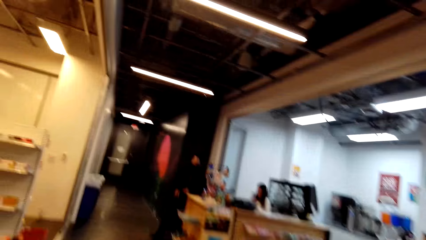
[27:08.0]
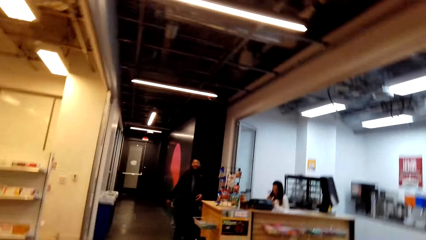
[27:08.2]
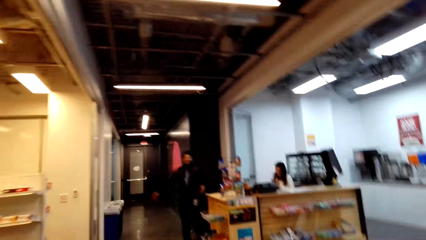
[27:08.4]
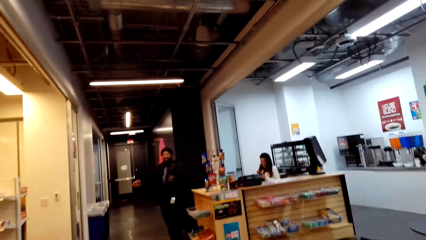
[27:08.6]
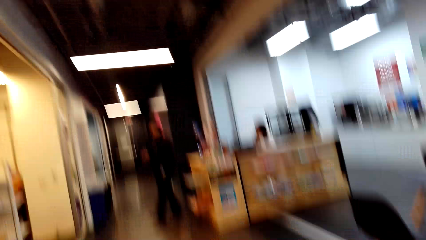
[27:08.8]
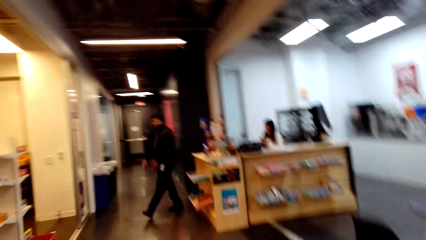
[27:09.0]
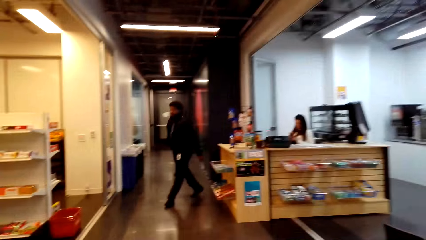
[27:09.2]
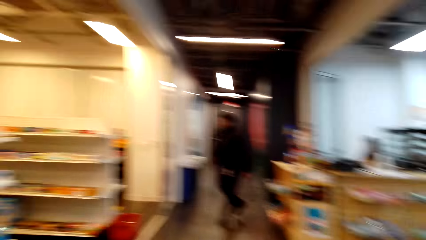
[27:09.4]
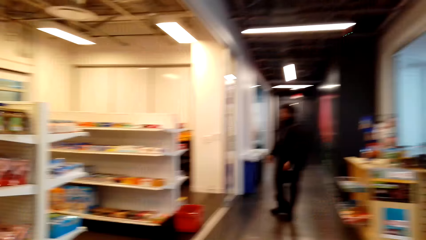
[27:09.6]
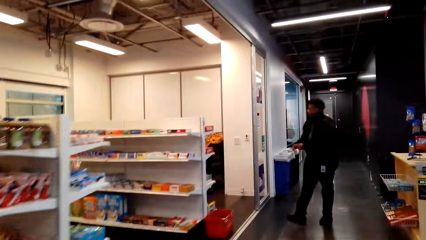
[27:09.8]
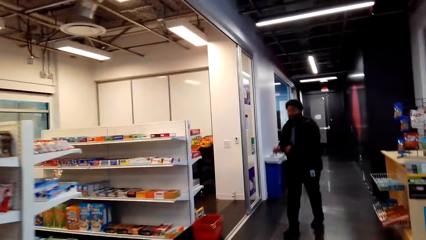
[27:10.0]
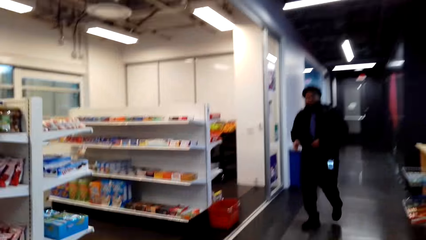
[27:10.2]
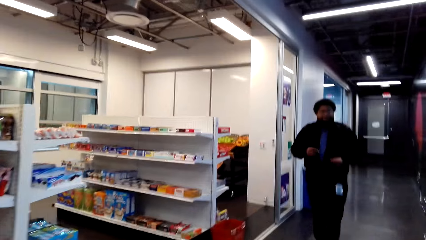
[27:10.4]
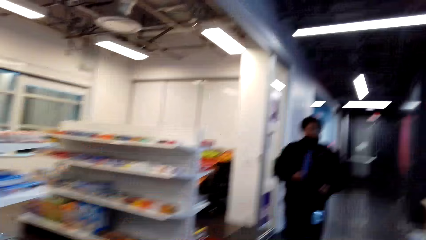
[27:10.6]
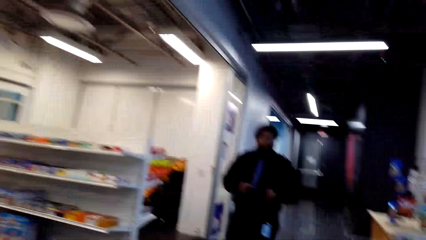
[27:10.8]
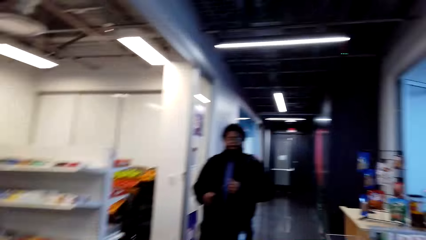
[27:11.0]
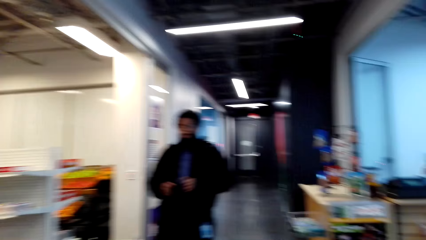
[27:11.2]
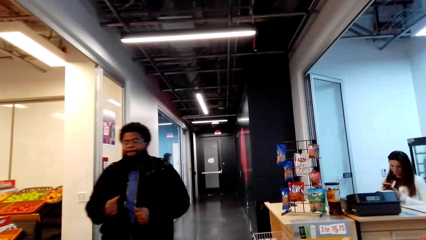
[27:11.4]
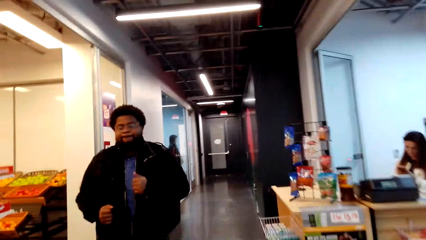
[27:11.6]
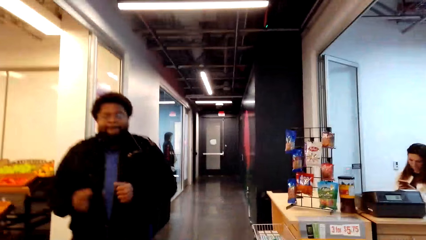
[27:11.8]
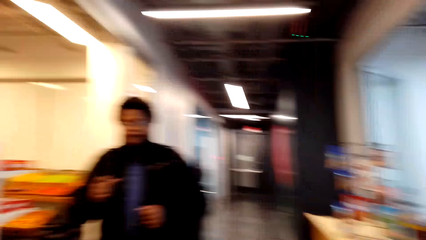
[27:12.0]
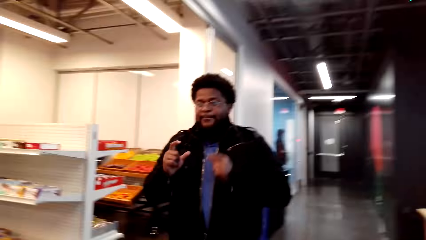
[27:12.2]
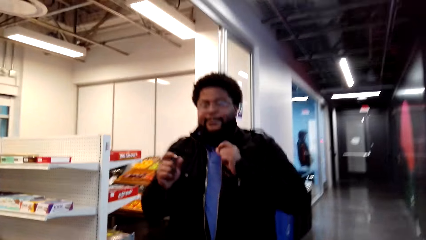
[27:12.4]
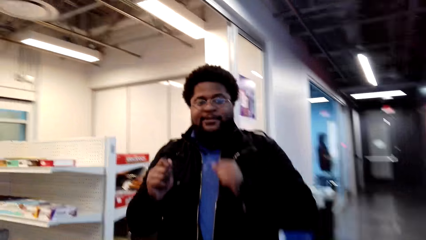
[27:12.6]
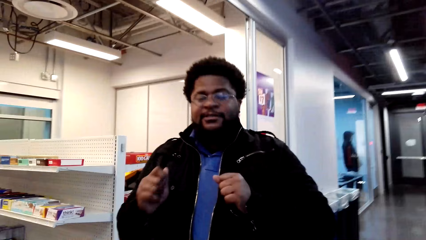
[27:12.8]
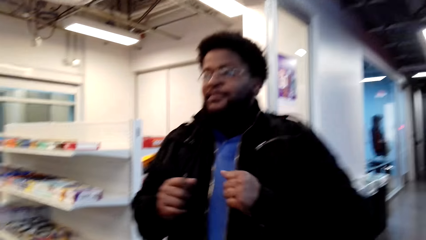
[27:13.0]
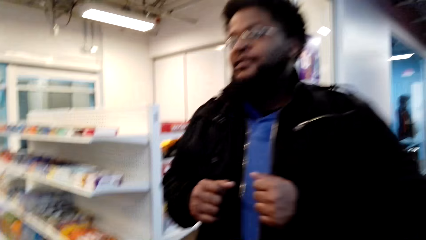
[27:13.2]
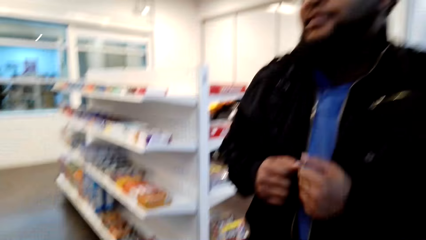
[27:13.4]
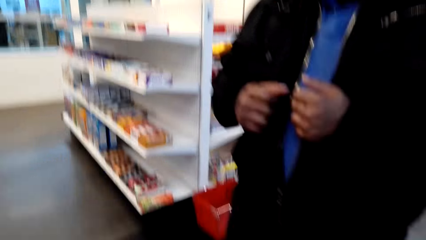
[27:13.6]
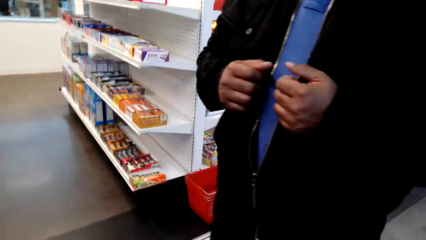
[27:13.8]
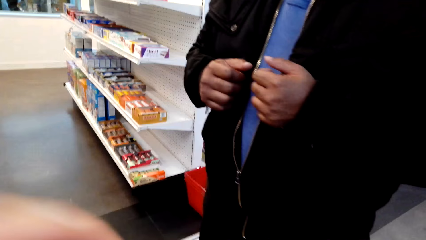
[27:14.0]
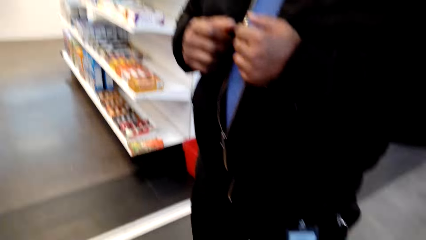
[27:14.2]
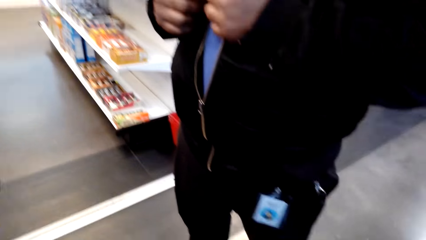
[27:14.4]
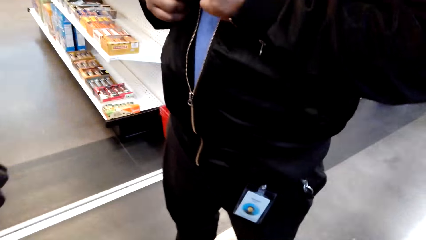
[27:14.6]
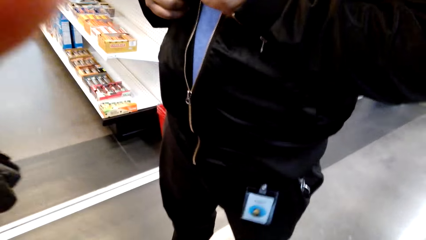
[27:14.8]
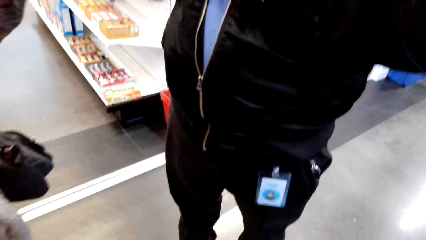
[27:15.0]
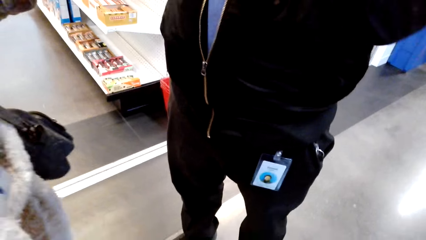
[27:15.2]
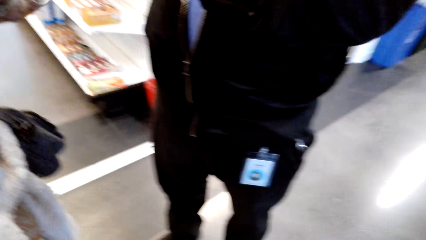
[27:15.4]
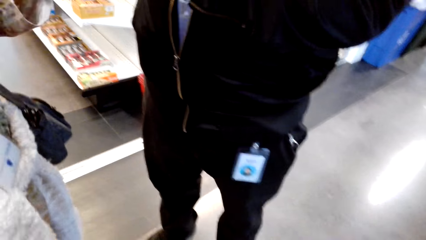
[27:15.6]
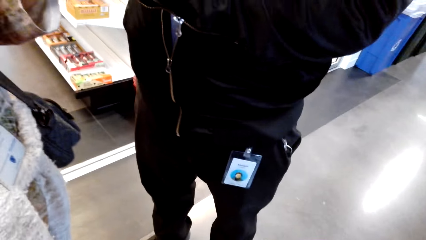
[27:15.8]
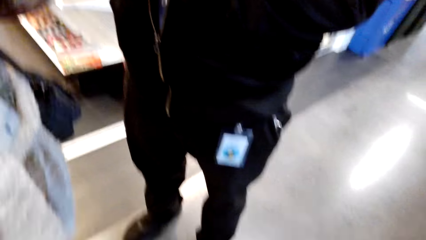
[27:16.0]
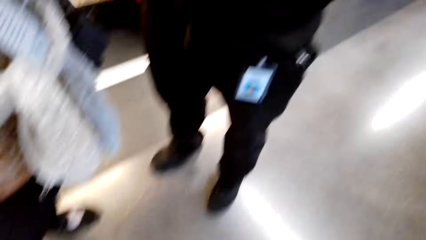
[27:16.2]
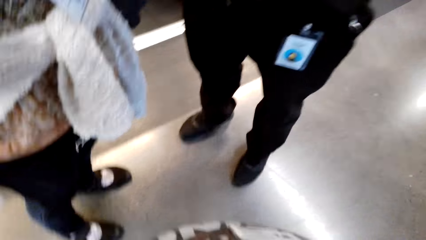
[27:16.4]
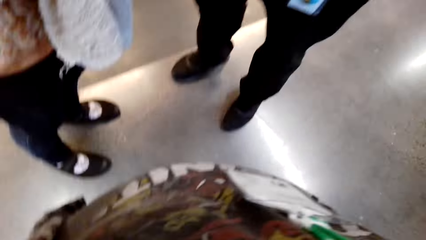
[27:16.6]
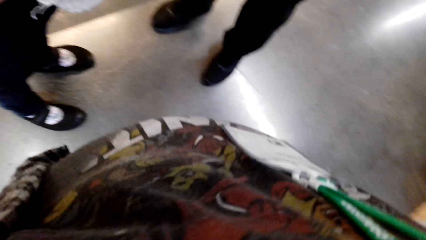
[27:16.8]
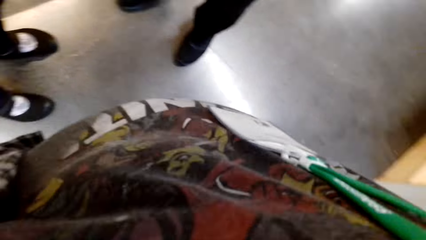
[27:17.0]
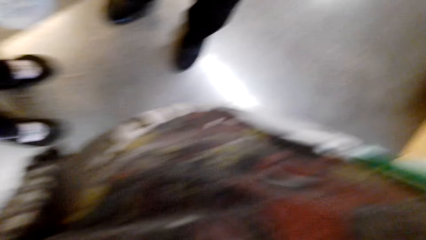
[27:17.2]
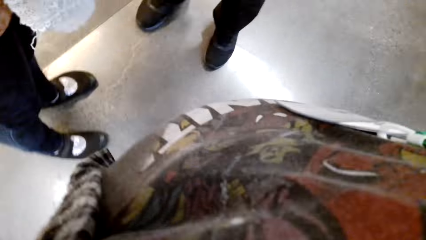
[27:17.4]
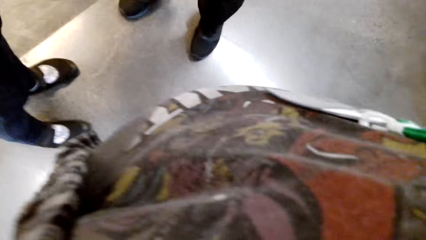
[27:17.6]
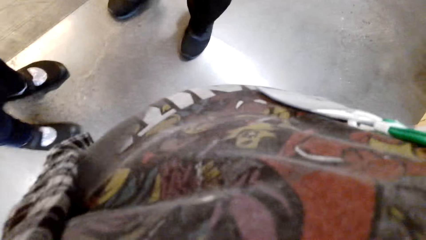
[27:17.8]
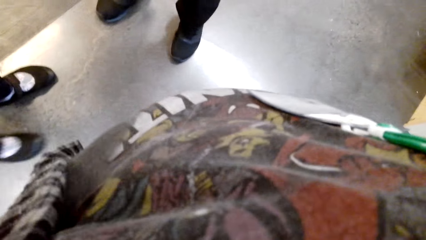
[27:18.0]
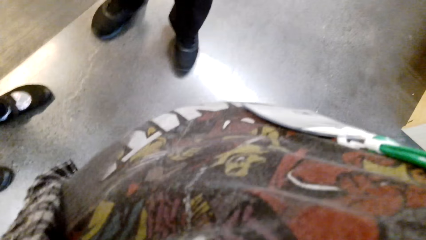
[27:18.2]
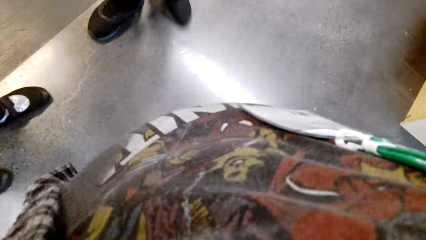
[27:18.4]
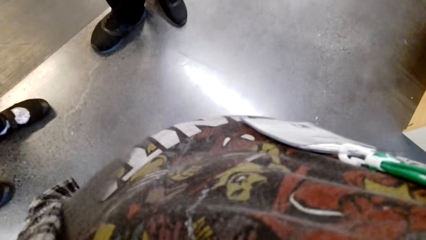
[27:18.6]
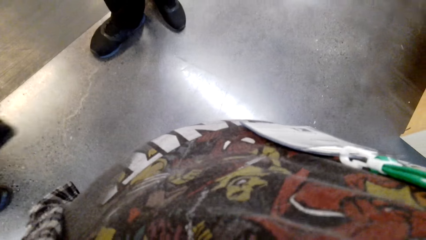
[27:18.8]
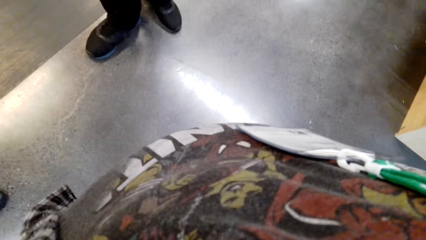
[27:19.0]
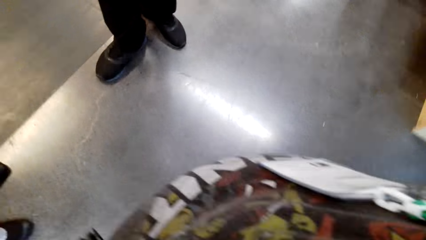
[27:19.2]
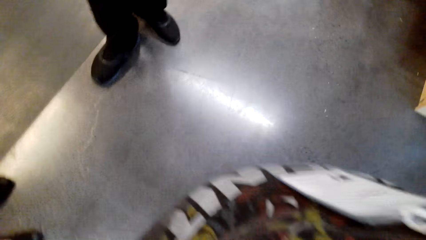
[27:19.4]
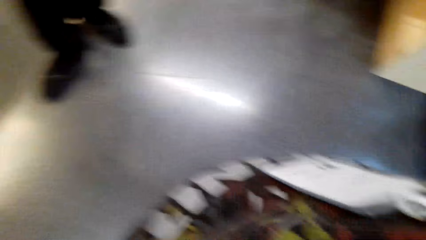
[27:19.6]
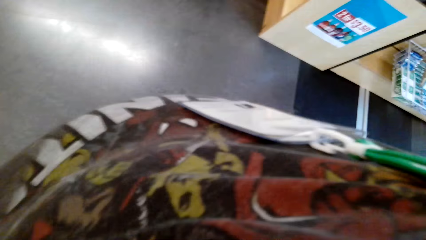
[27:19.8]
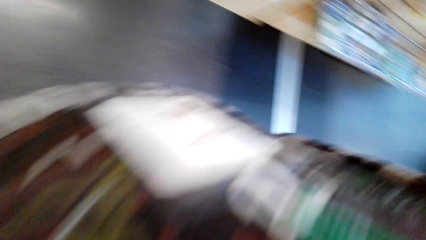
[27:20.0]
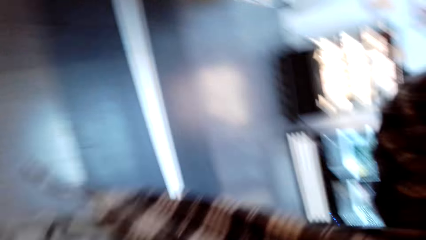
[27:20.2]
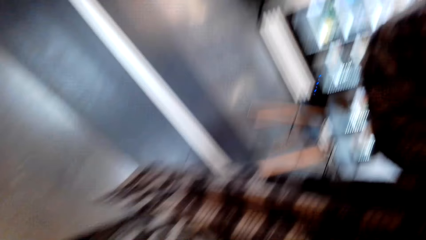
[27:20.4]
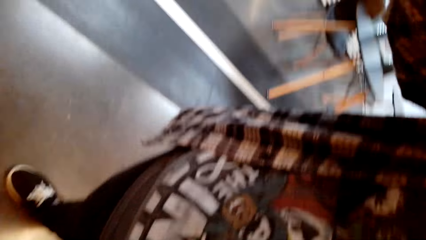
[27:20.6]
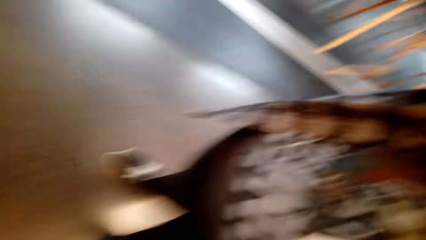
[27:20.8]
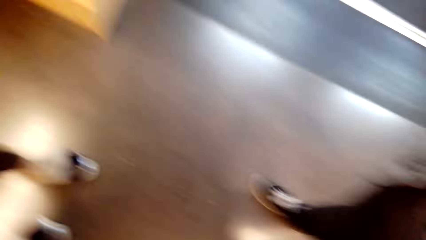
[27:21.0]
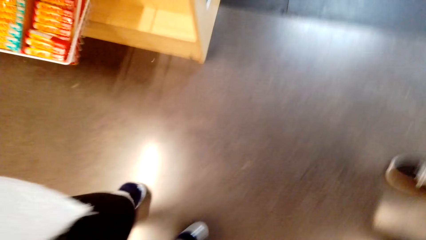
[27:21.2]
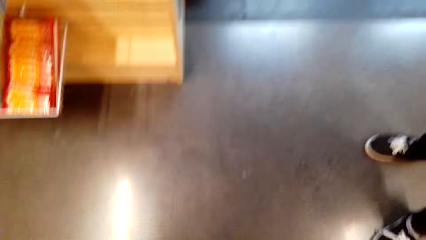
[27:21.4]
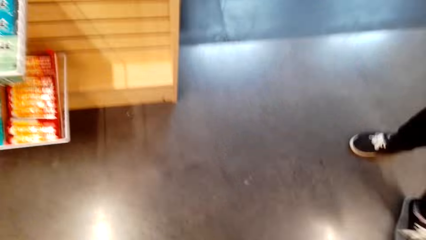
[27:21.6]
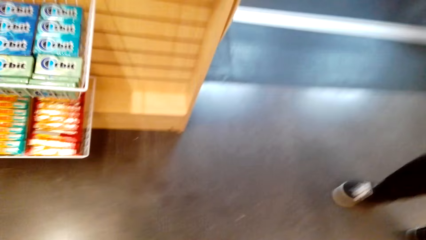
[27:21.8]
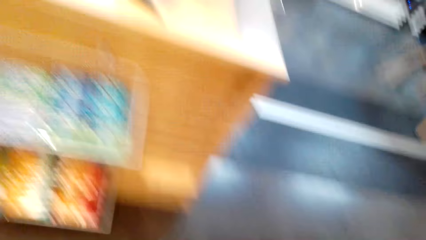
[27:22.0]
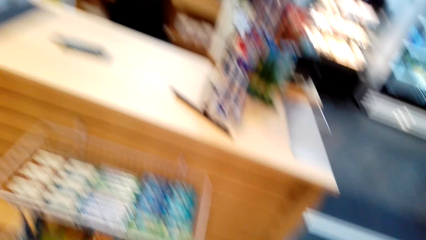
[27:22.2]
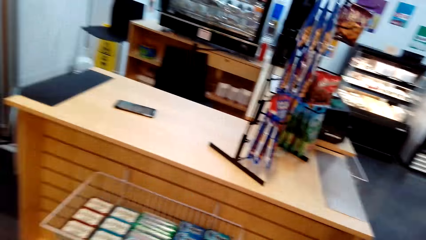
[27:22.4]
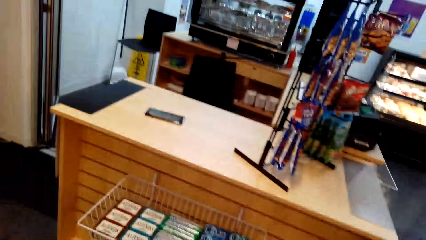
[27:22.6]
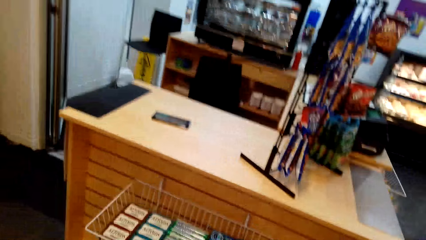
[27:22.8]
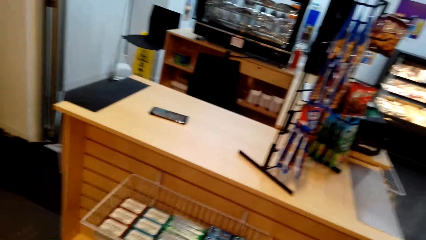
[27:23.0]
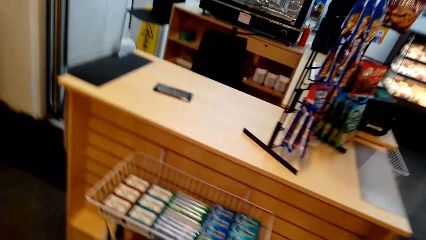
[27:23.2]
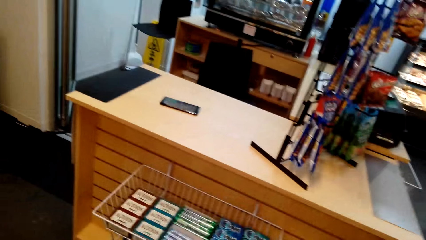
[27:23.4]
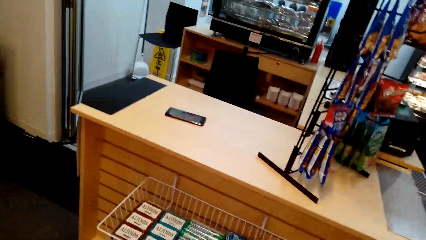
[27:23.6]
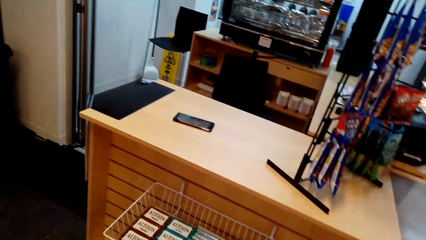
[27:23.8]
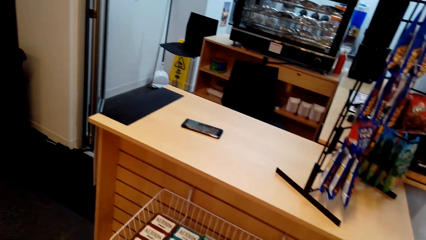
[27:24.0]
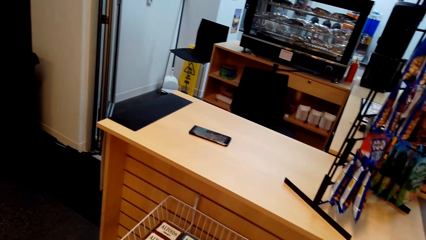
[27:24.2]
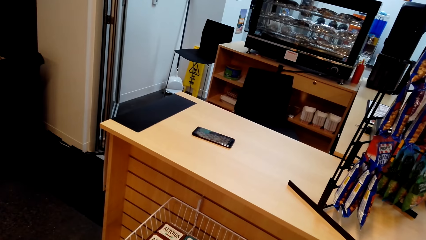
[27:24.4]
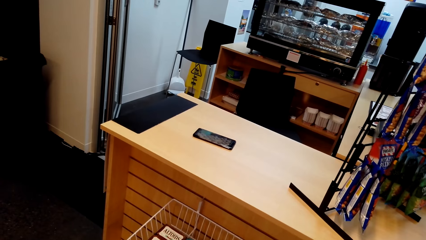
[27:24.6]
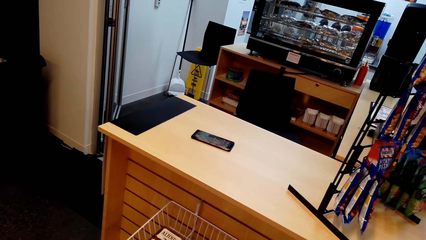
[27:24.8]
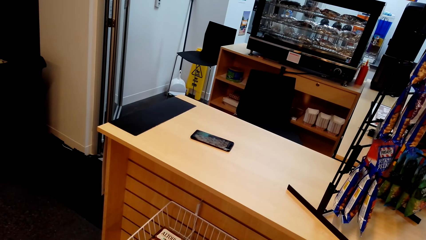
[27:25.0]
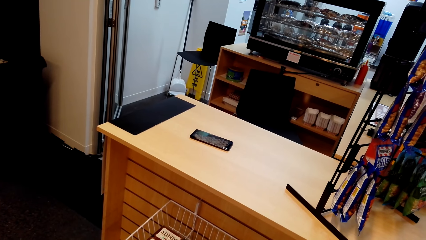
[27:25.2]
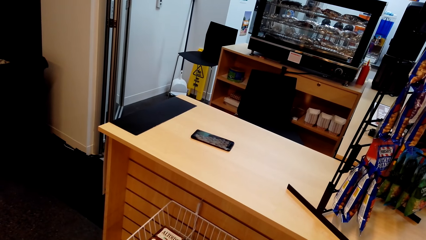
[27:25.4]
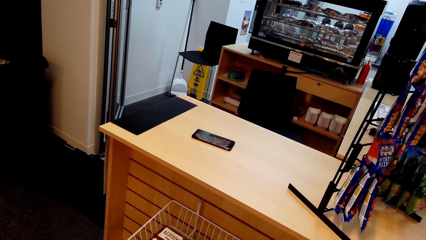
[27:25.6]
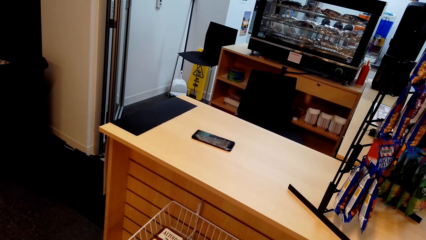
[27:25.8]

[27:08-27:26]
A man walks in the store. The camera wearer adjusts the camera. They look around.
